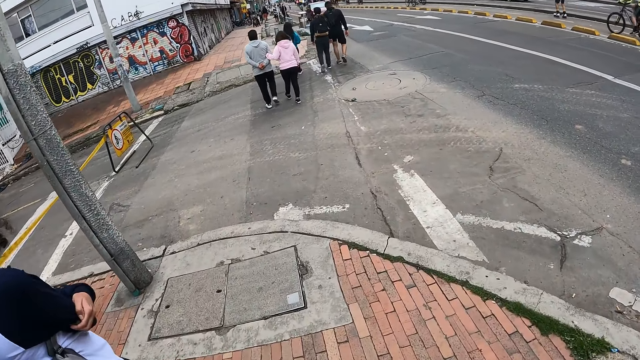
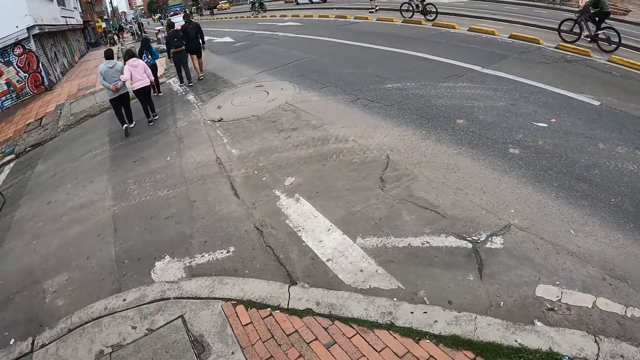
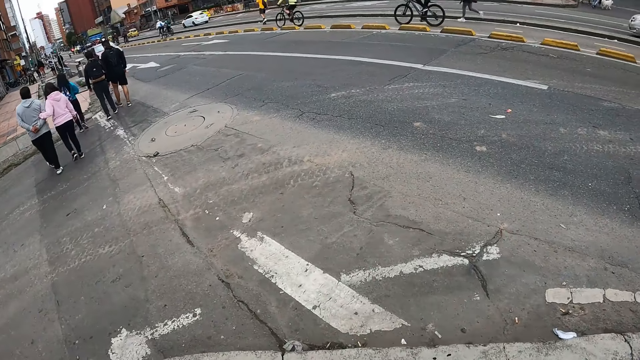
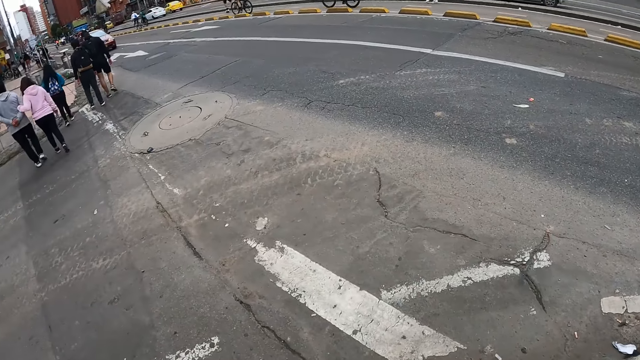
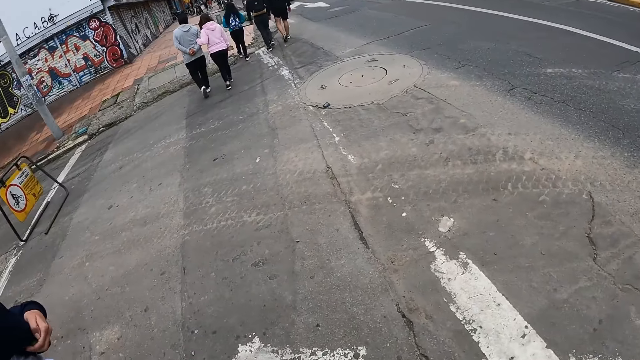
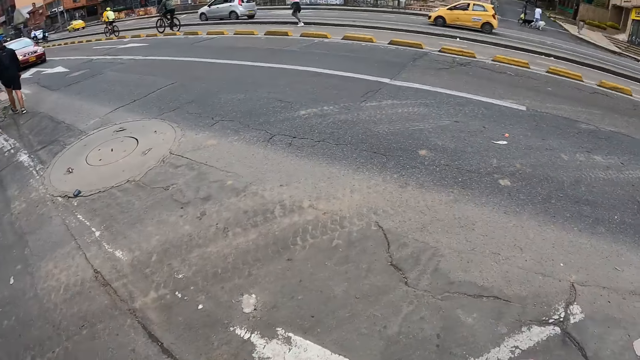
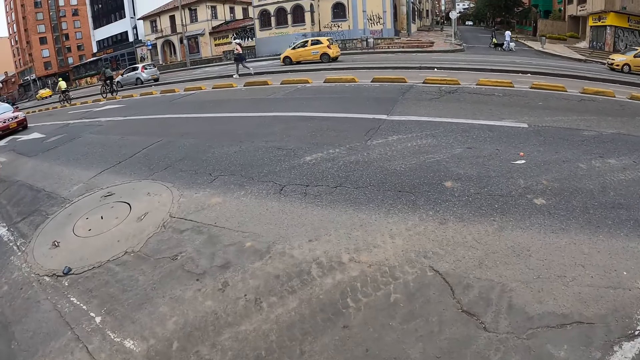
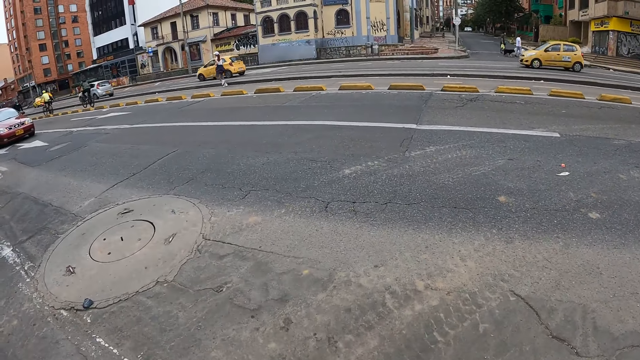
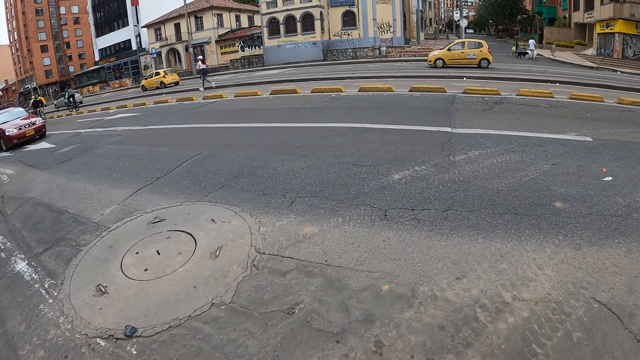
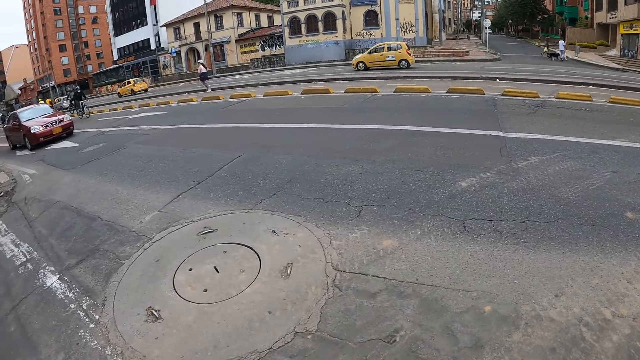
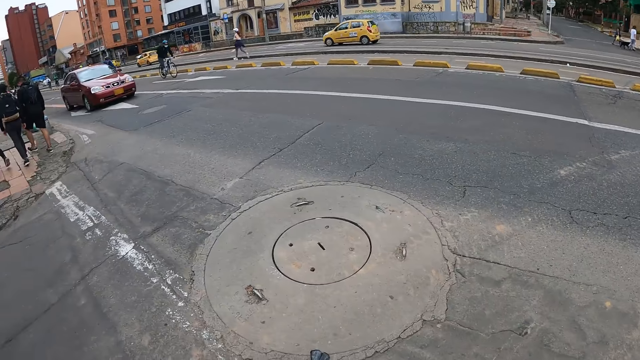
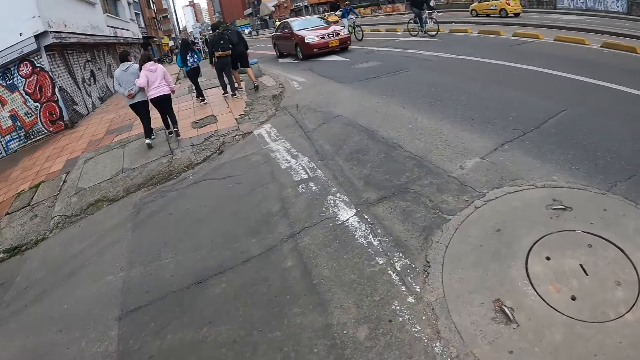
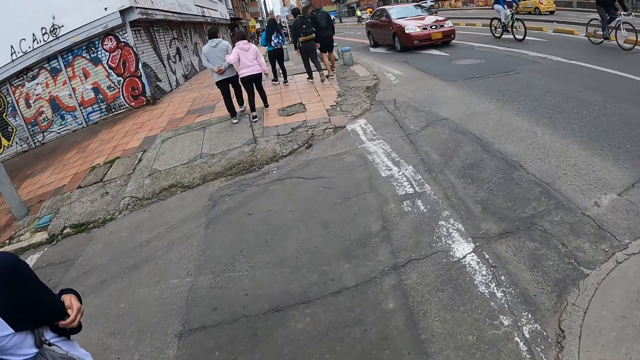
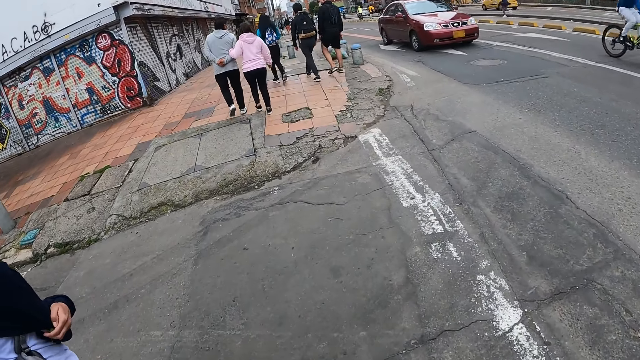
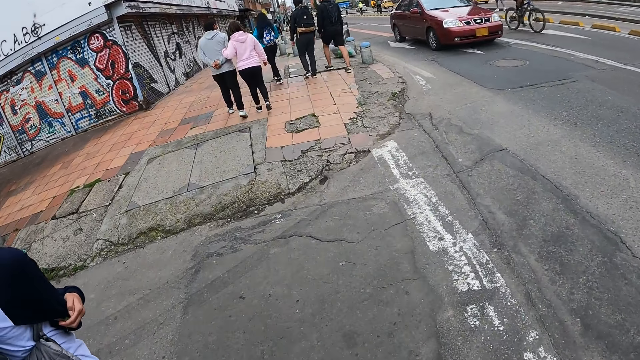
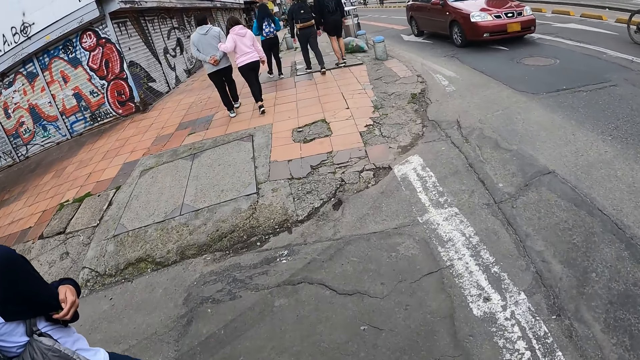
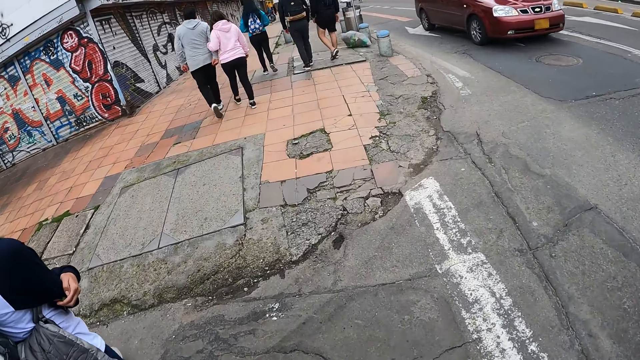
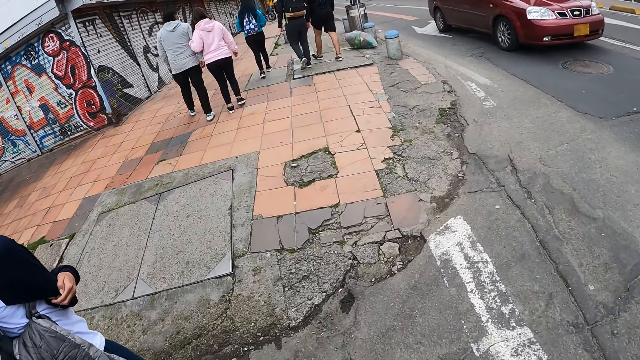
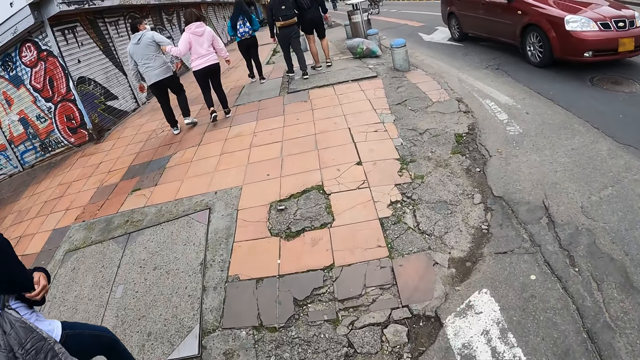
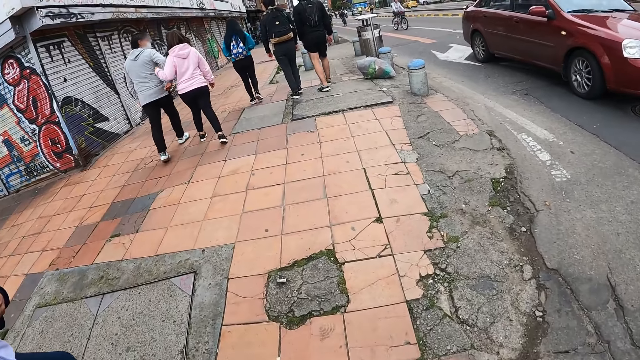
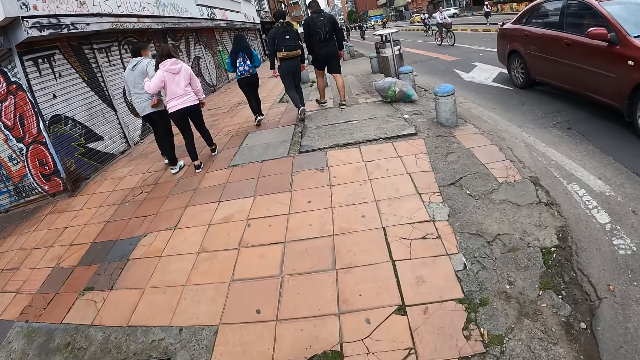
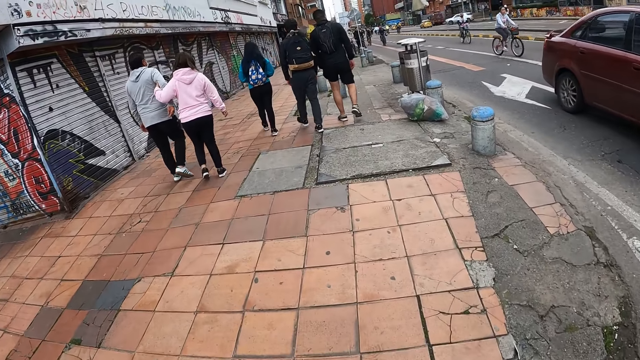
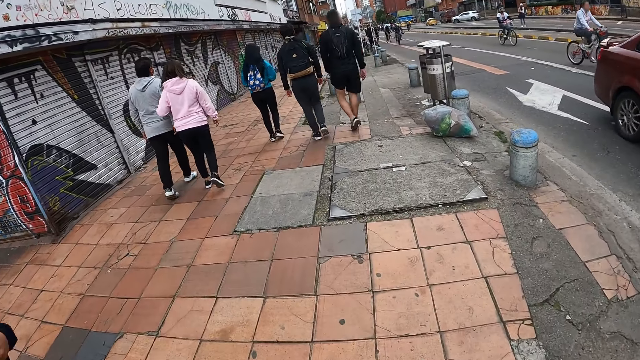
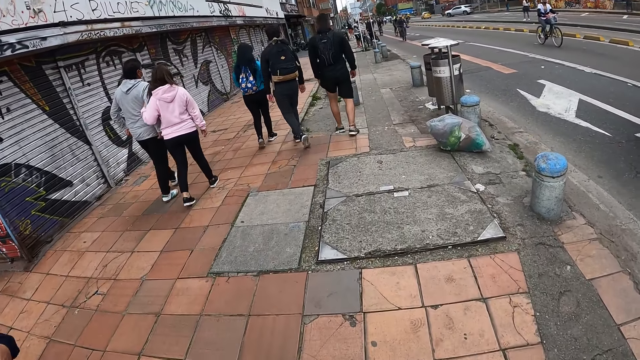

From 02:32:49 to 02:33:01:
A woman walks. The camera wearer crosses a road with the women. A man walks. The woman walks. The camera wearer walks on the sidewalk with the women.

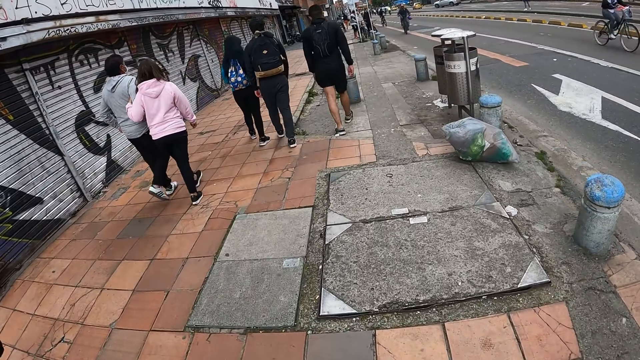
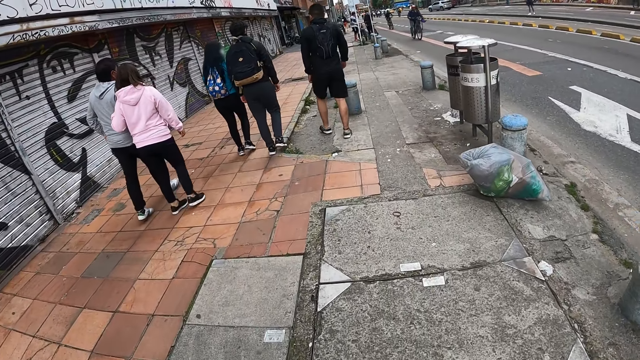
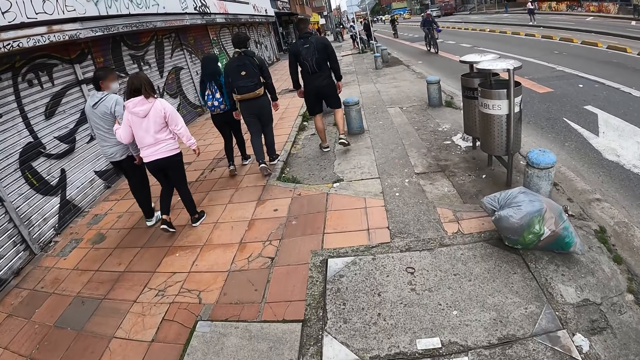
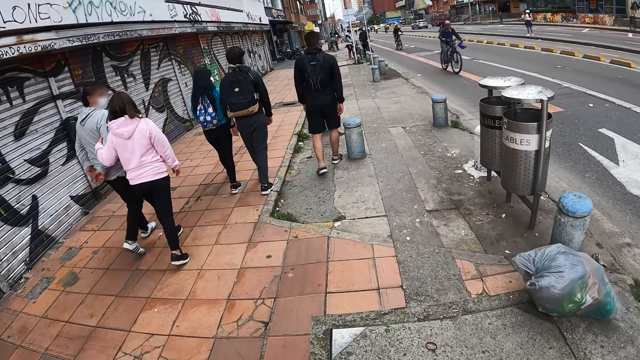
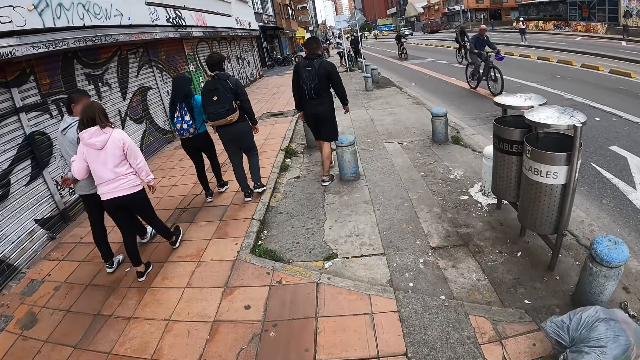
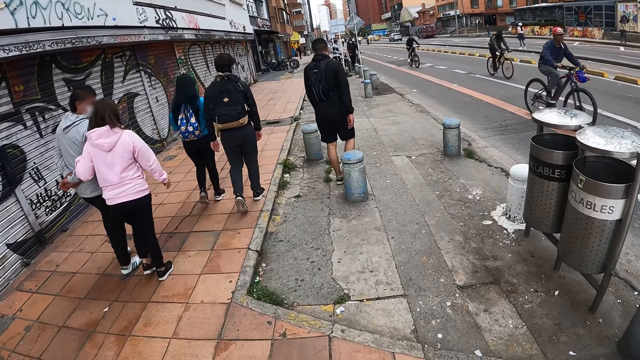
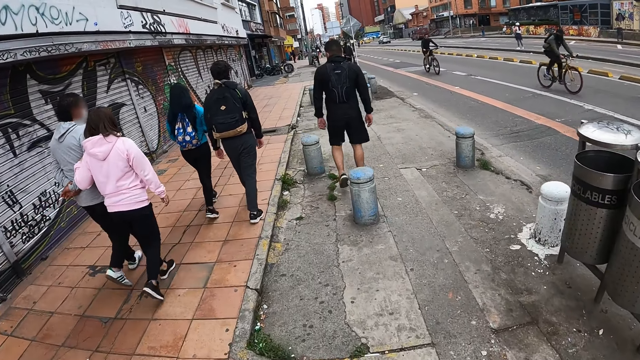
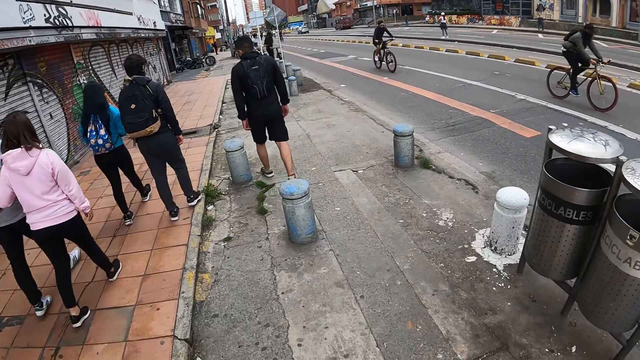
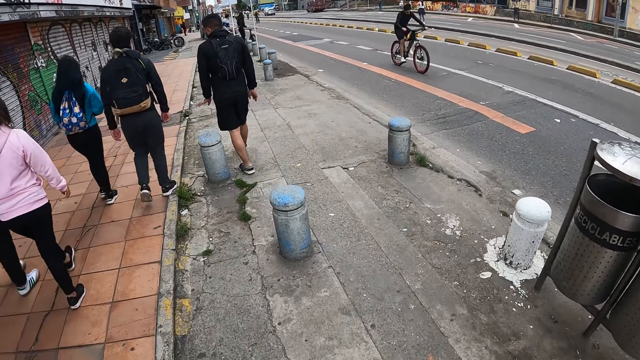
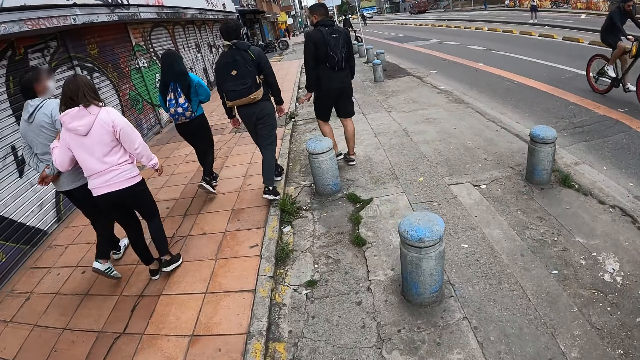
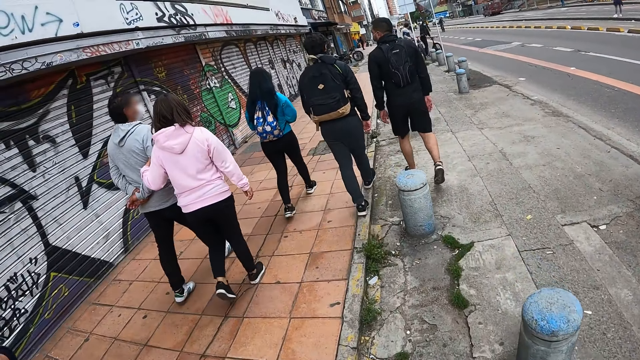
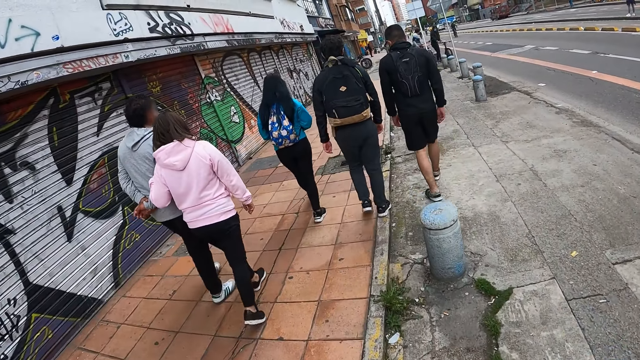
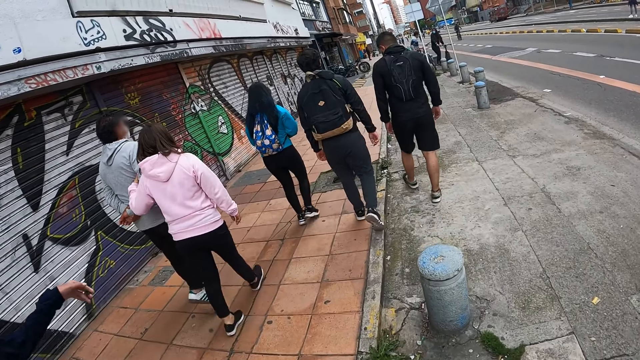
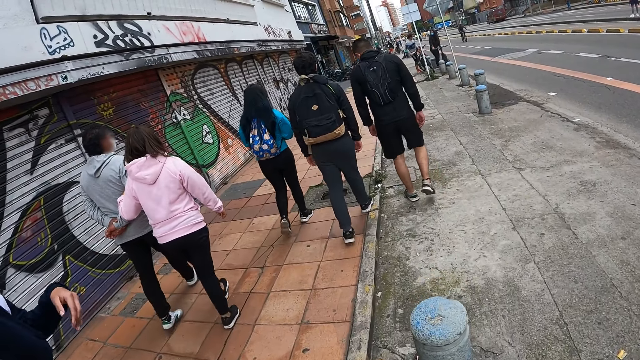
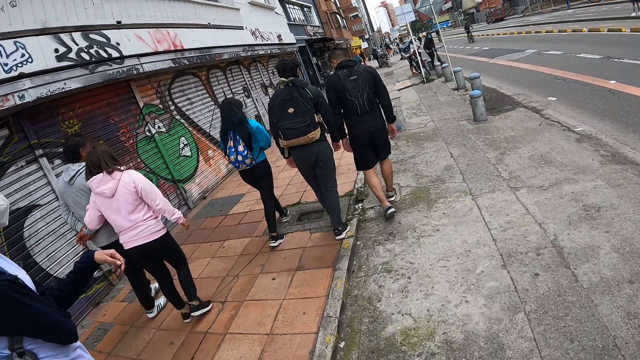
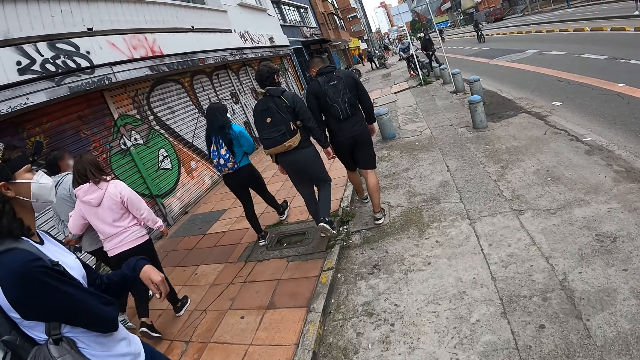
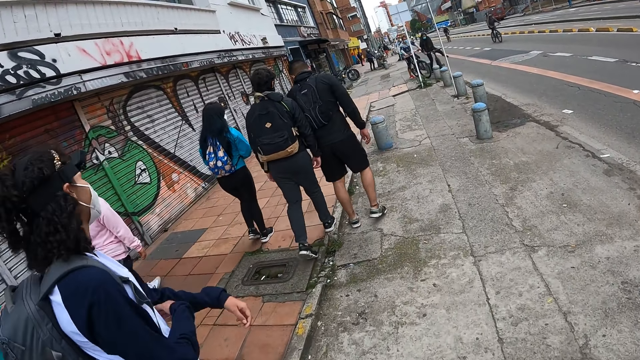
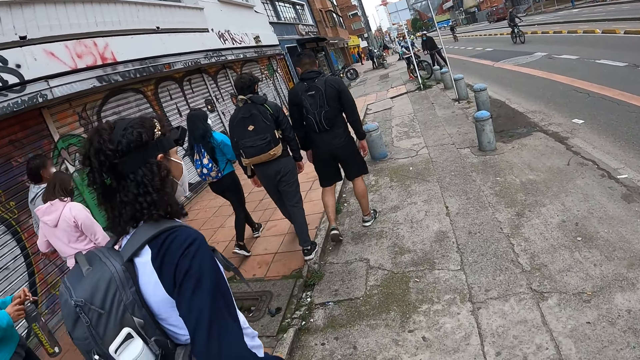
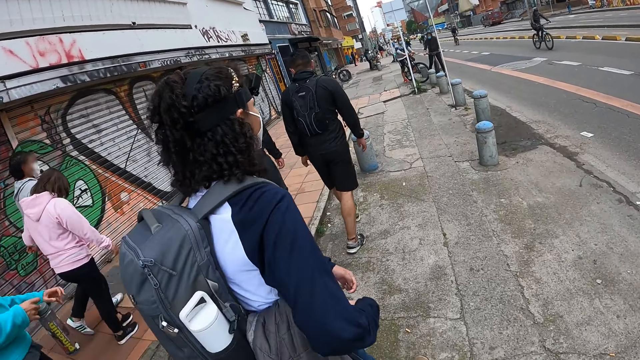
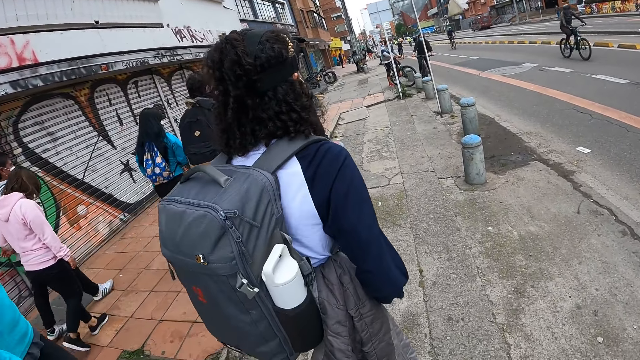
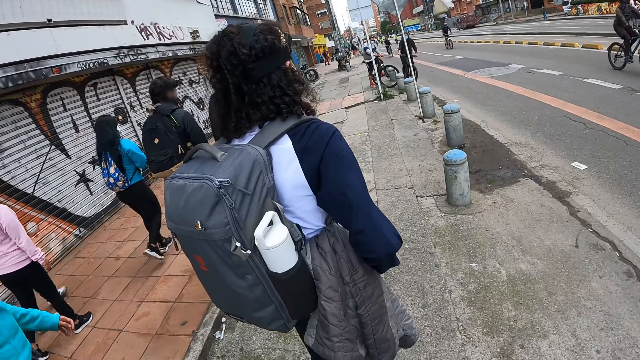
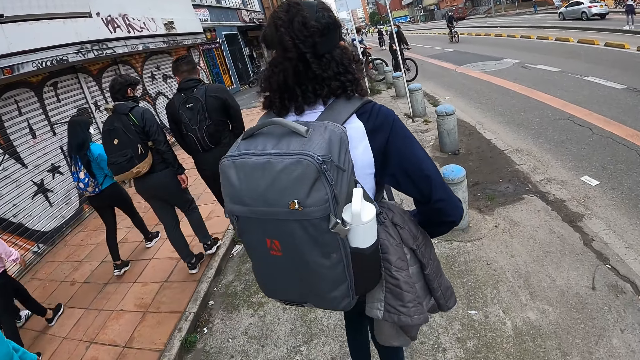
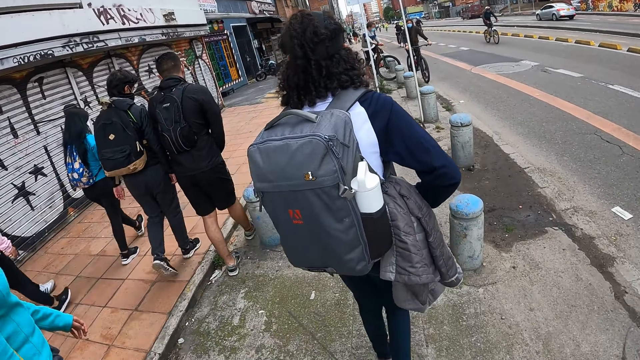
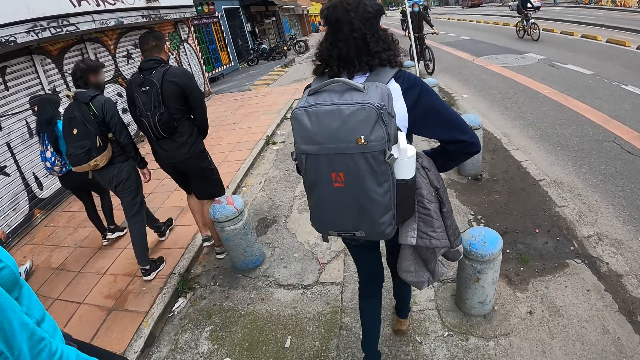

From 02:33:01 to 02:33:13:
A man walks. Another man walks. A woman walks. Another woman walks.
